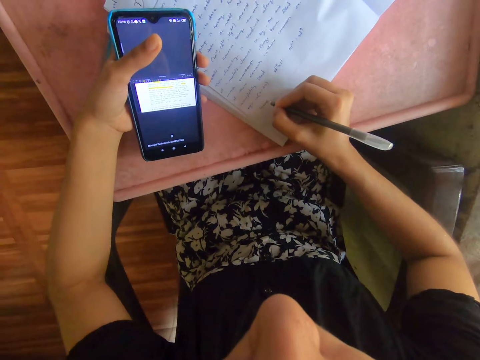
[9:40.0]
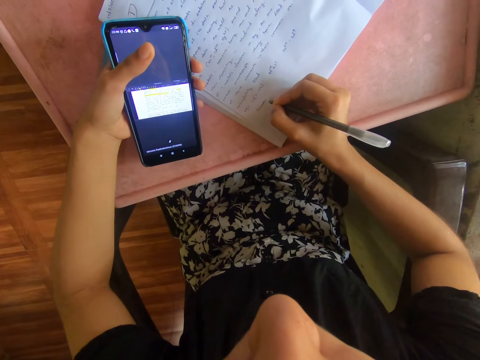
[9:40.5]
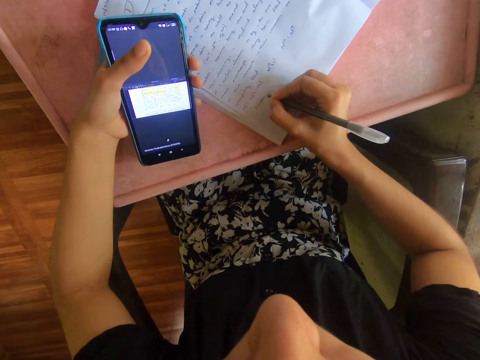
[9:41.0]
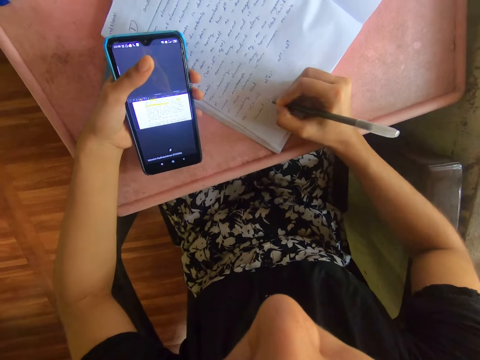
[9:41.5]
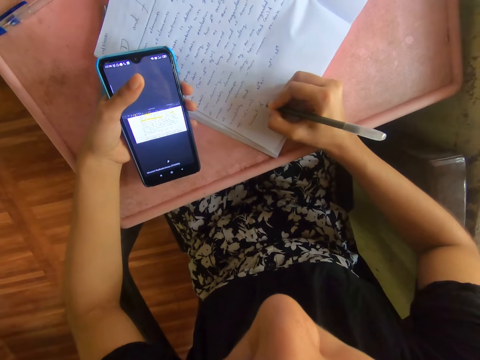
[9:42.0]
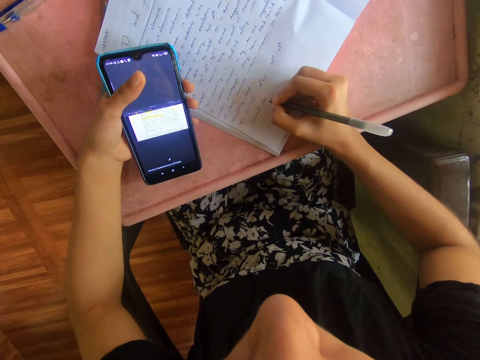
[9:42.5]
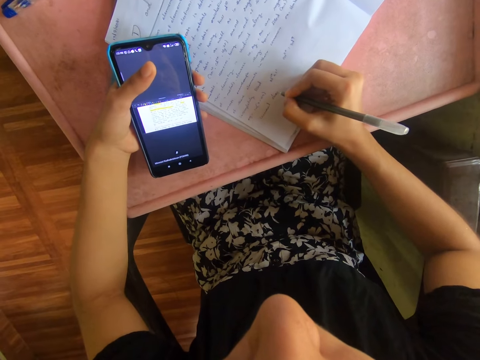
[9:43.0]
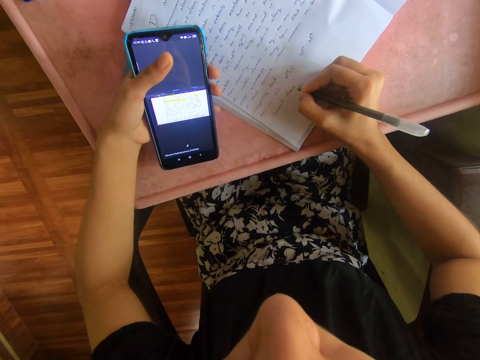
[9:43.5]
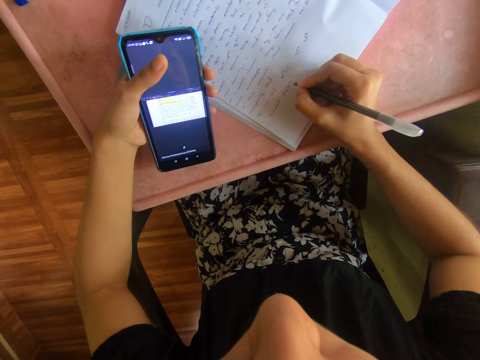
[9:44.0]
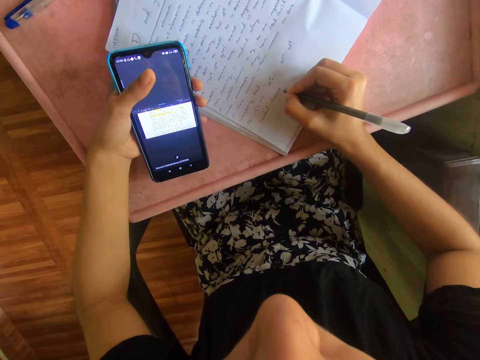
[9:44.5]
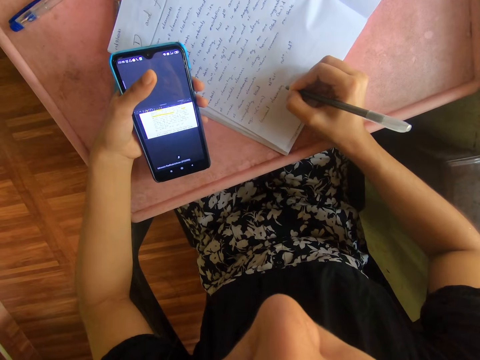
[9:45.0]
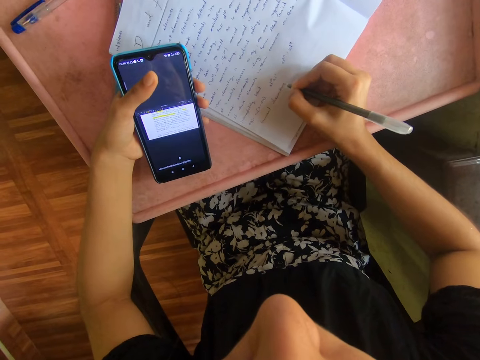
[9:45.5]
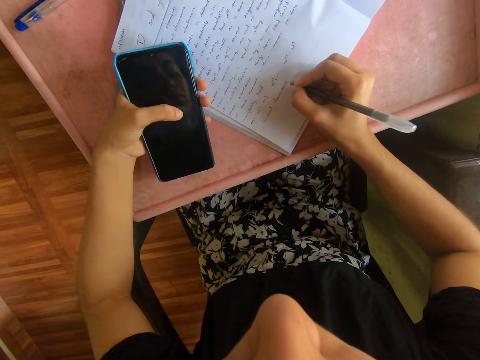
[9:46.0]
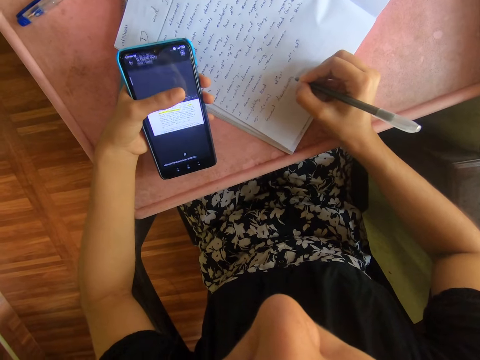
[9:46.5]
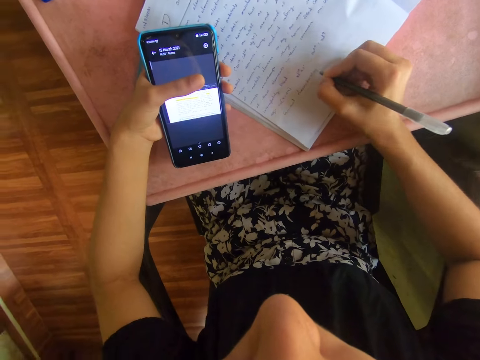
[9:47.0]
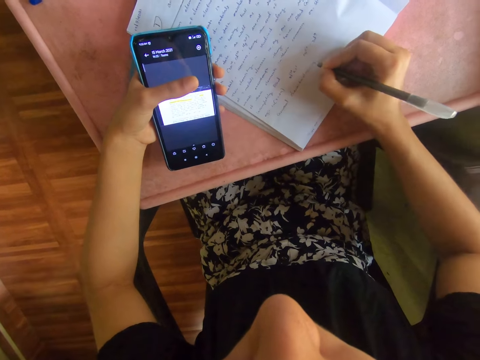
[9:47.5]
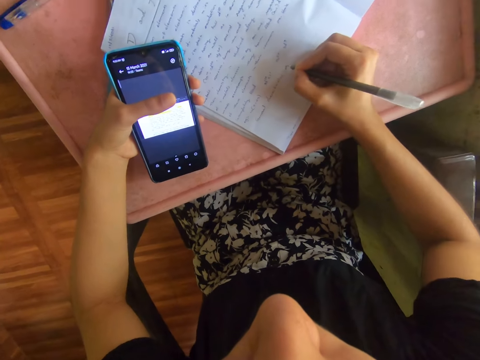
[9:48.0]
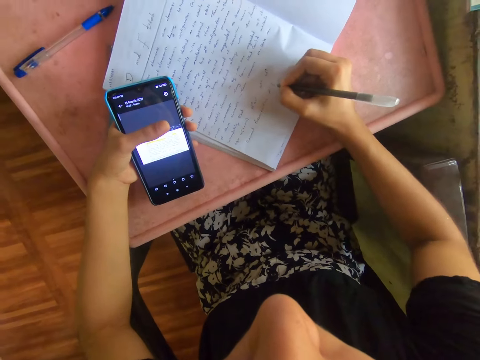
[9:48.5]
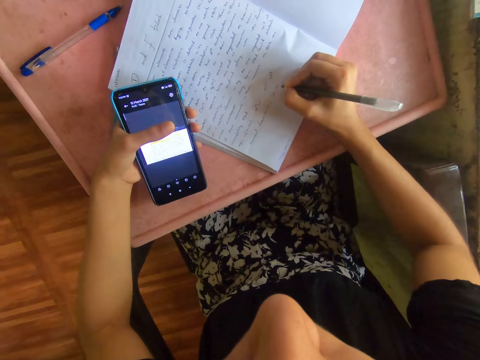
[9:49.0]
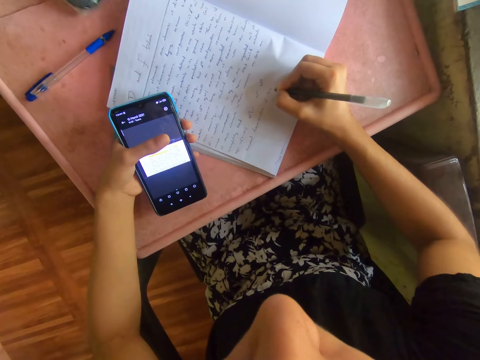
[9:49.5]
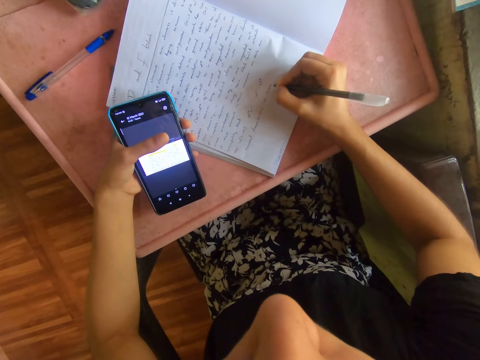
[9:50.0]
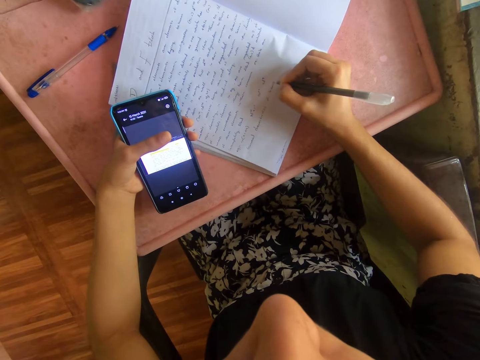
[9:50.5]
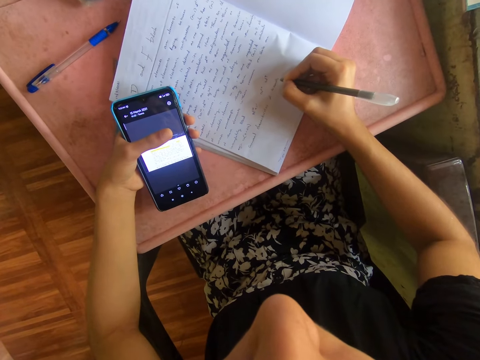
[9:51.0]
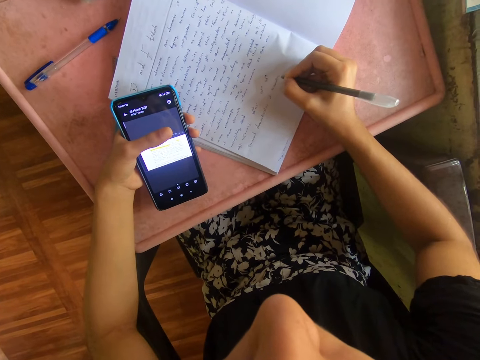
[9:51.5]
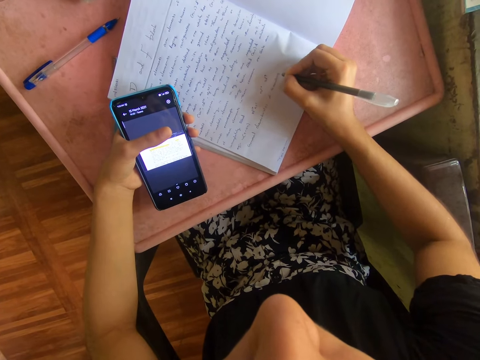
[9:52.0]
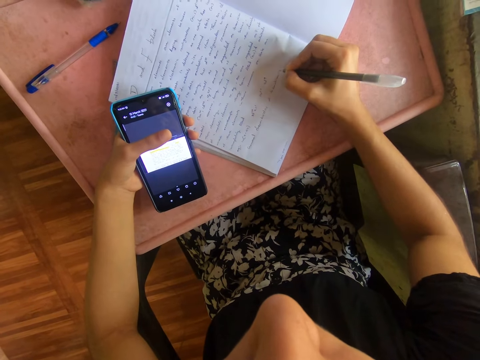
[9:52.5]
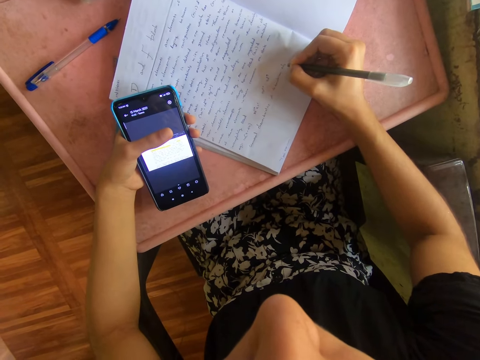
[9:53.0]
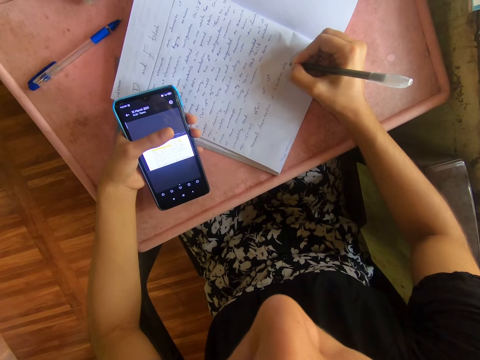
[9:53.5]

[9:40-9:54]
The camera wearer operates the phone with her left hand.

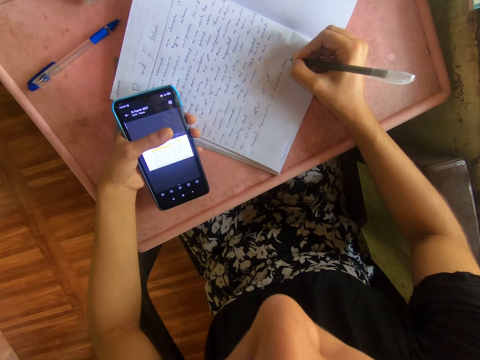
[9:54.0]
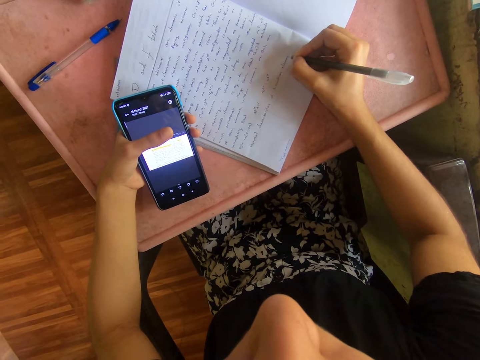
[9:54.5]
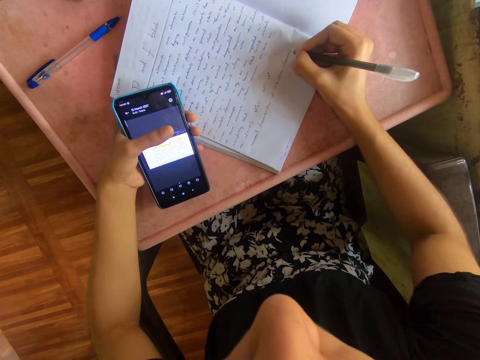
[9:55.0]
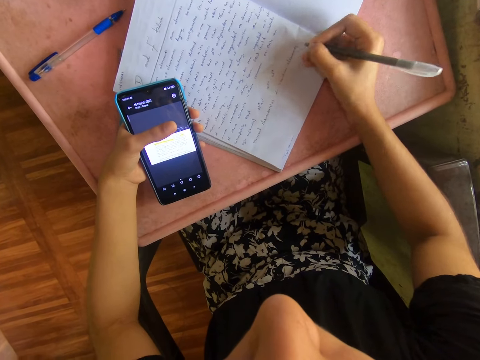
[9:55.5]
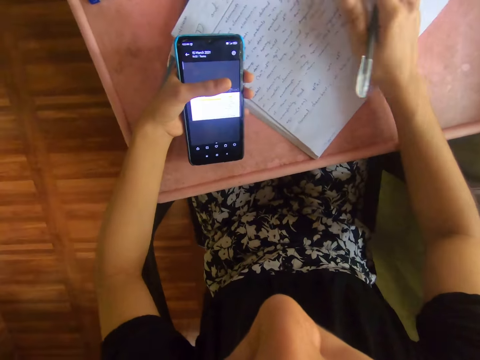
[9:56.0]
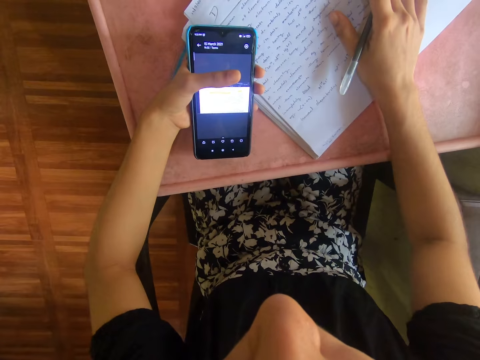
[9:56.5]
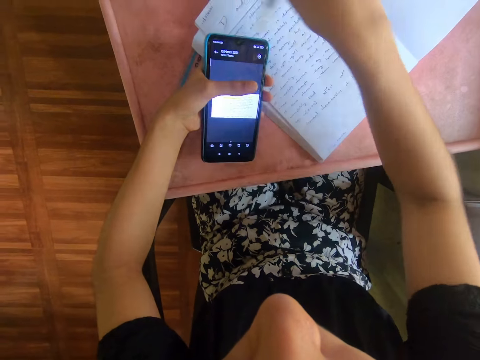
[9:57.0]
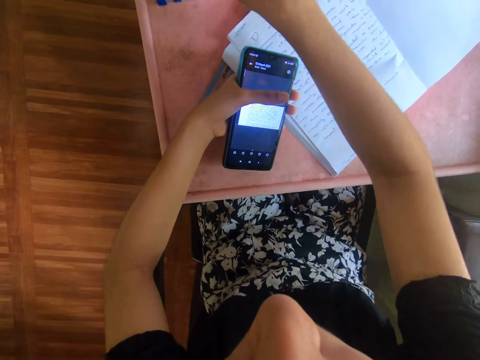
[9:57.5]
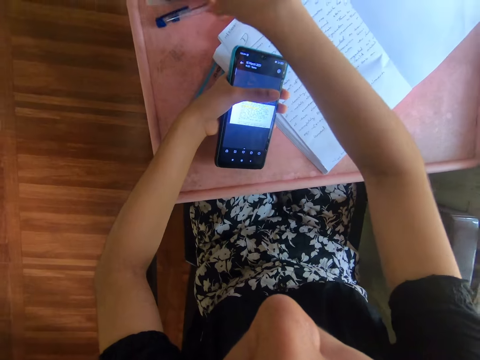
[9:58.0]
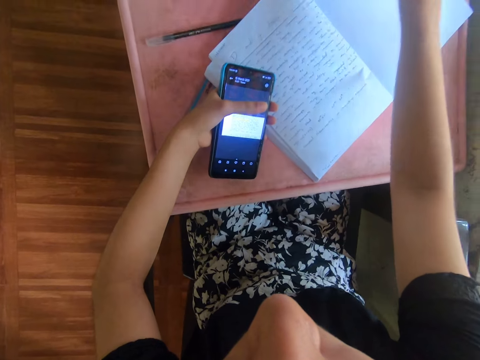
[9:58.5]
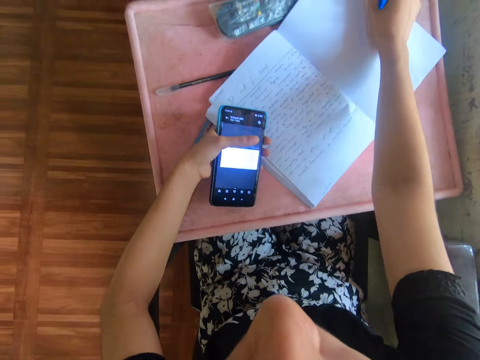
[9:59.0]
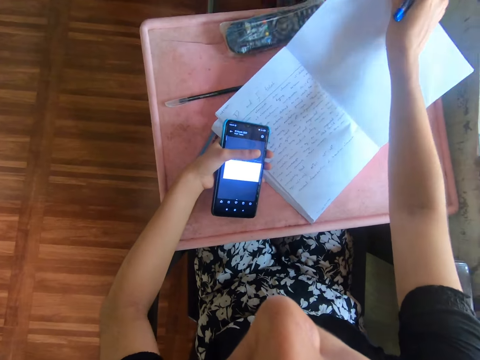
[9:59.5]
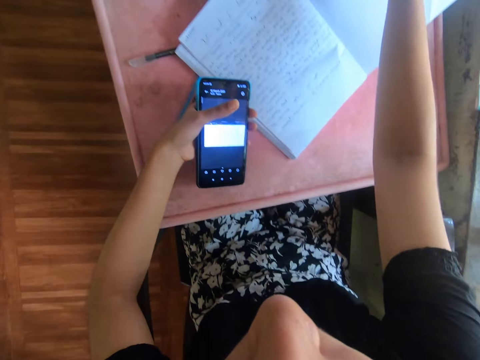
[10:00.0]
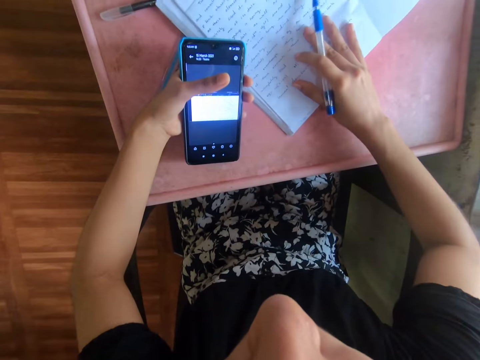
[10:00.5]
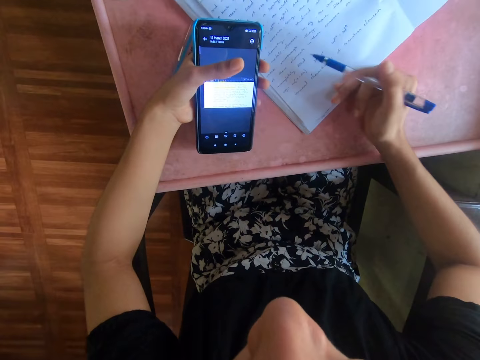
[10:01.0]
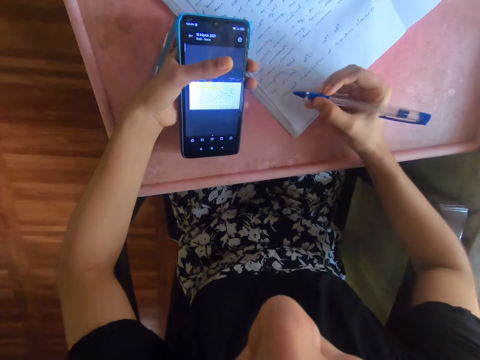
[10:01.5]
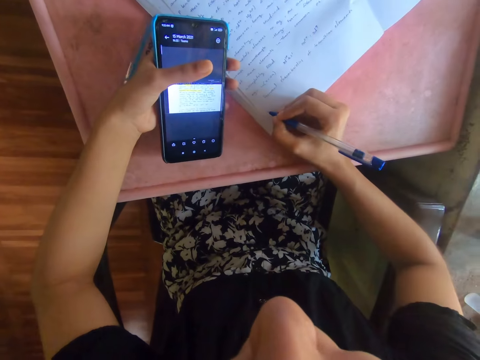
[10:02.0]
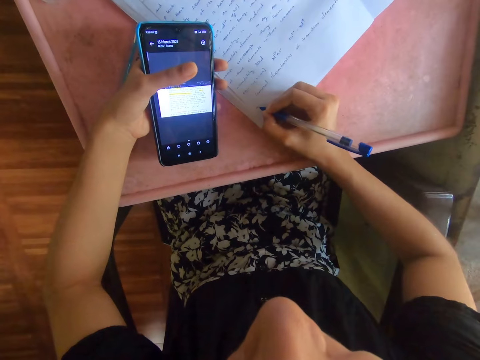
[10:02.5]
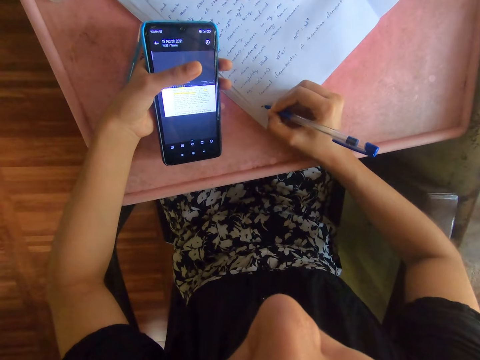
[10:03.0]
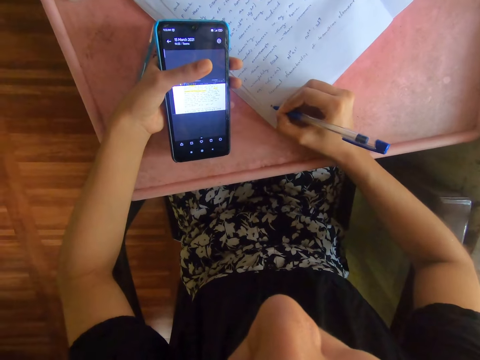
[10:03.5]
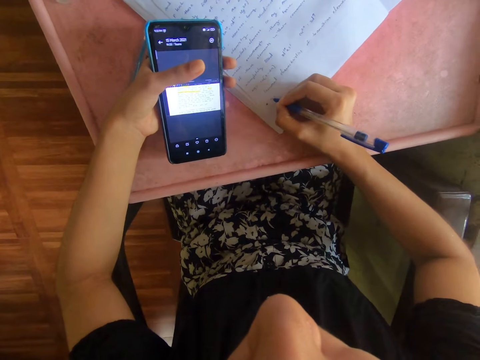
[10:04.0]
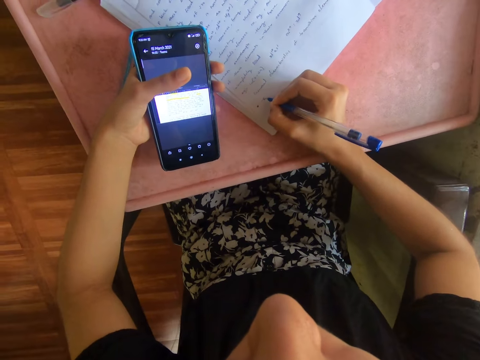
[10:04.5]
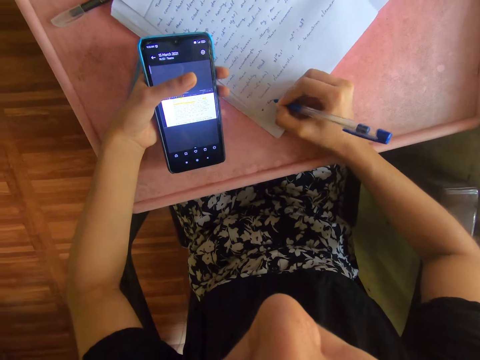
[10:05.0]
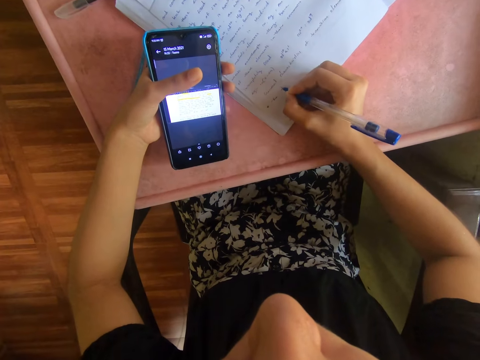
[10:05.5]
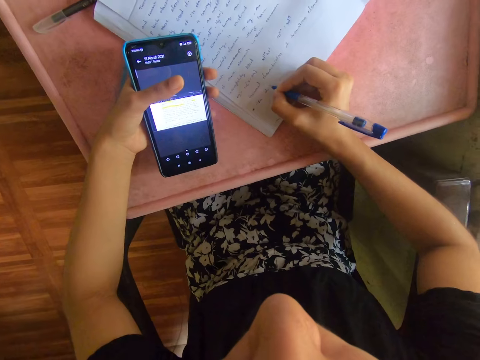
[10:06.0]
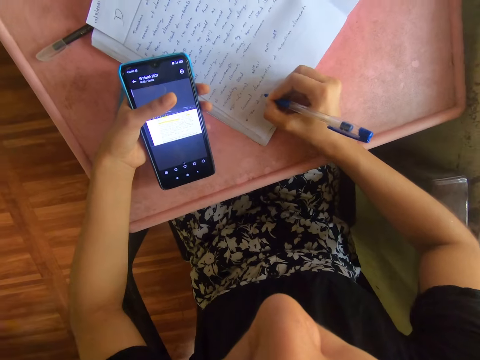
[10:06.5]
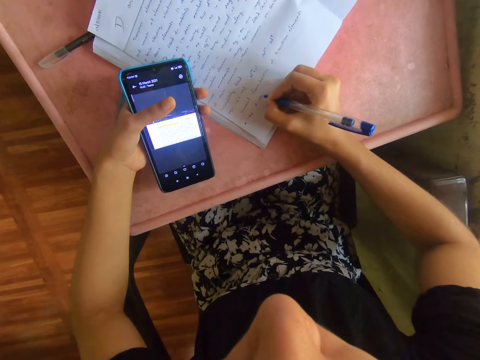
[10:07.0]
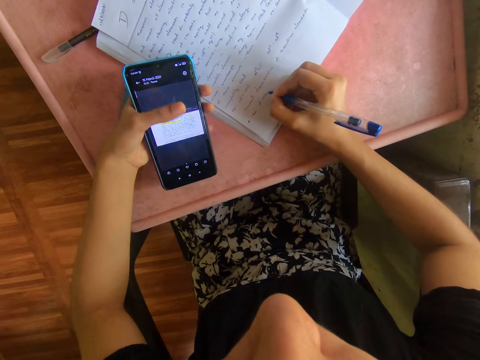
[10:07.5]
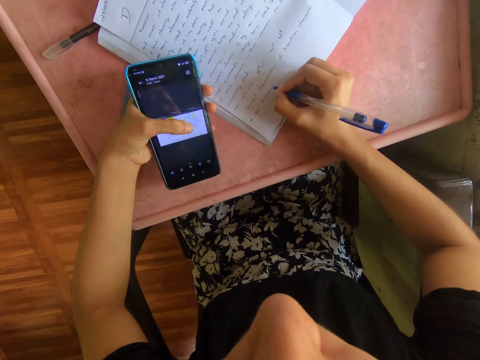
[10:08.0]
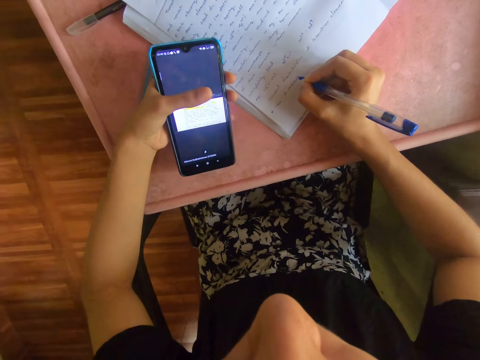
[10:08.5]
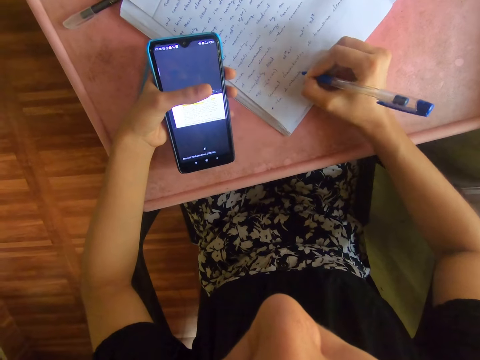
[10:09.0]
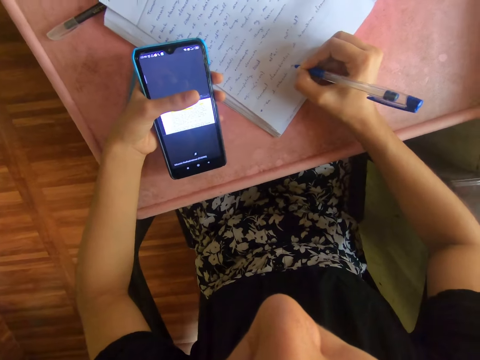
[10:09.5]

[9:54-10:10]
The camera wearer moves the book on the table with her right hand. She drops the black pen on the table with her right hand. She picks the blue pen from the table with her right hand. She adjusts the book on the table with her right hand. She lifts the book. She moves the book on the table with her right hand. She writes on the book on the table with the blue pen in her right hand. She operates the phone with her left hand.
